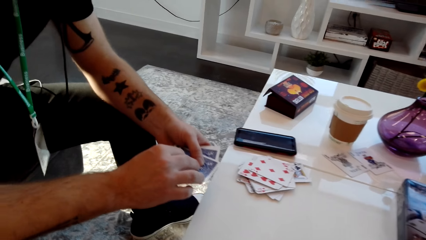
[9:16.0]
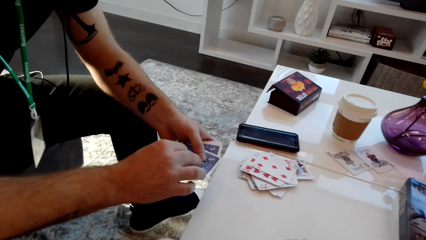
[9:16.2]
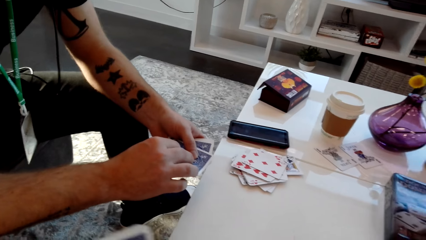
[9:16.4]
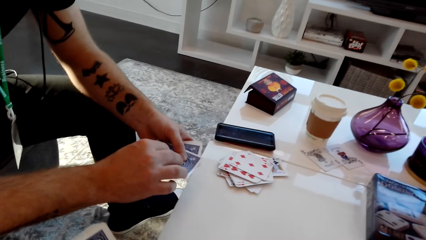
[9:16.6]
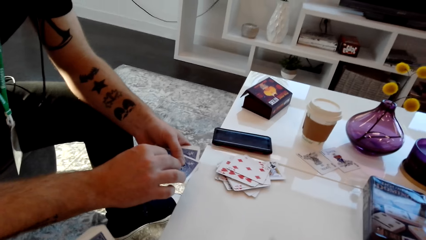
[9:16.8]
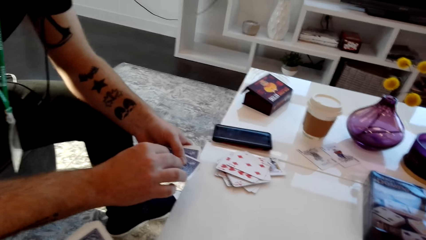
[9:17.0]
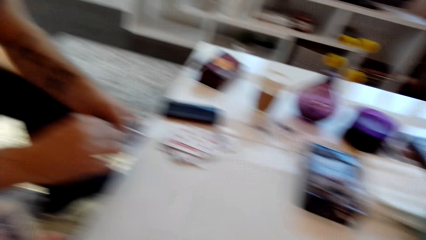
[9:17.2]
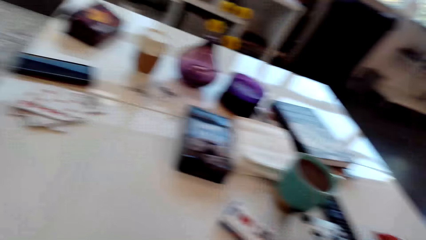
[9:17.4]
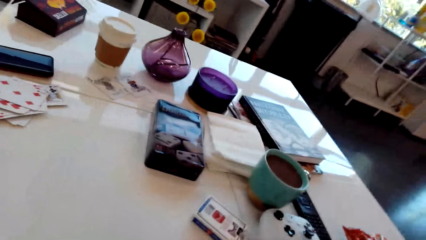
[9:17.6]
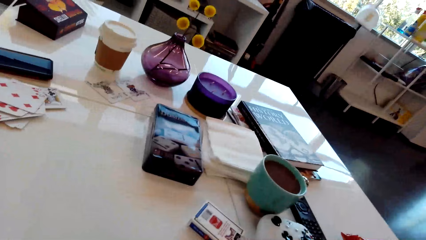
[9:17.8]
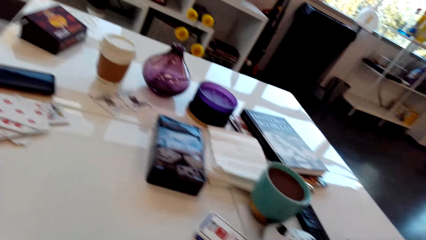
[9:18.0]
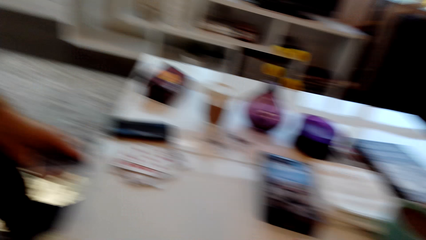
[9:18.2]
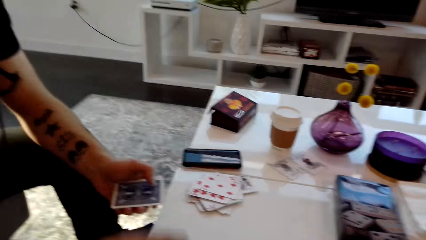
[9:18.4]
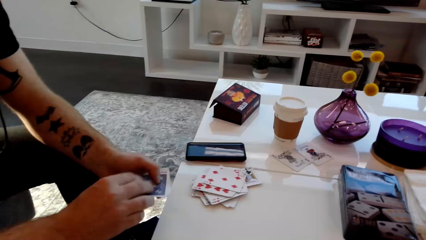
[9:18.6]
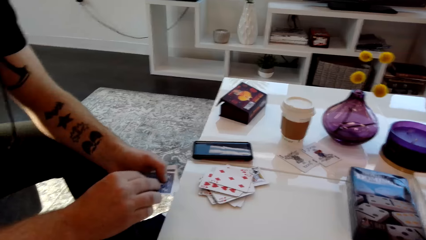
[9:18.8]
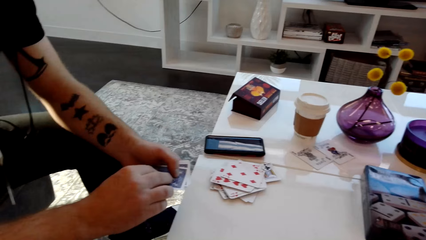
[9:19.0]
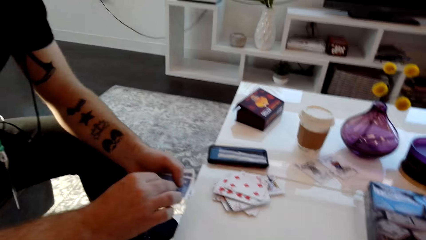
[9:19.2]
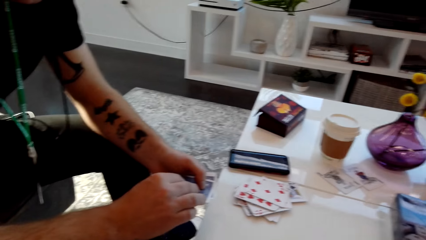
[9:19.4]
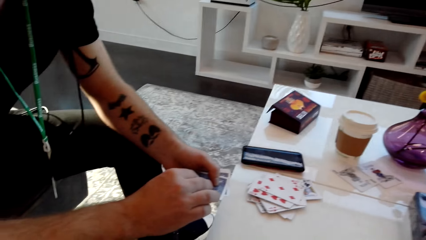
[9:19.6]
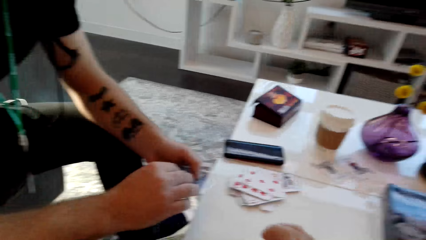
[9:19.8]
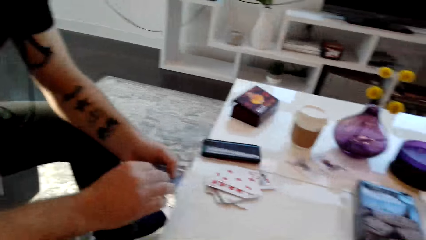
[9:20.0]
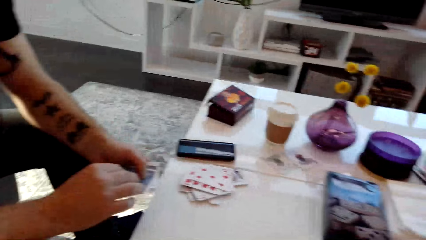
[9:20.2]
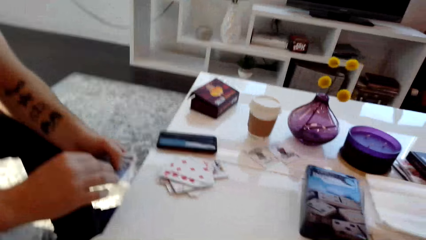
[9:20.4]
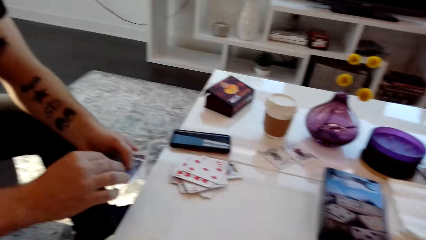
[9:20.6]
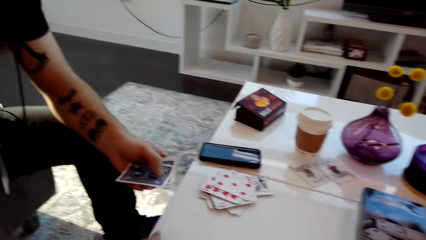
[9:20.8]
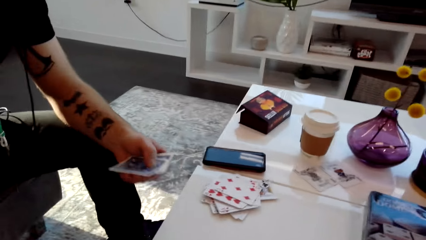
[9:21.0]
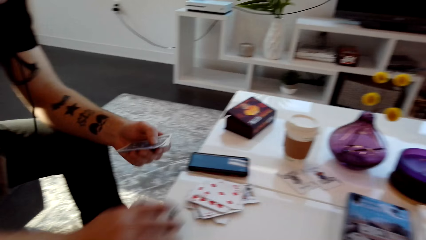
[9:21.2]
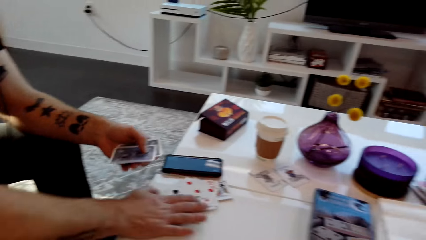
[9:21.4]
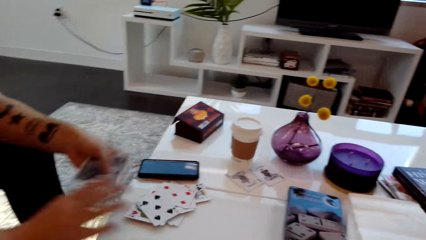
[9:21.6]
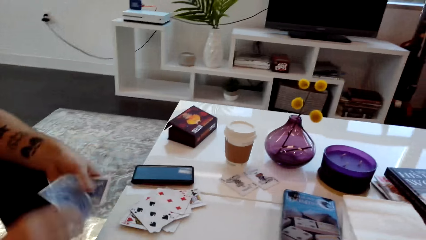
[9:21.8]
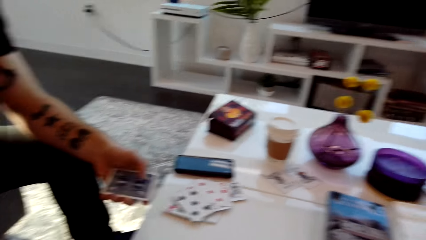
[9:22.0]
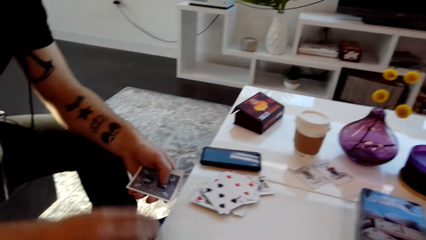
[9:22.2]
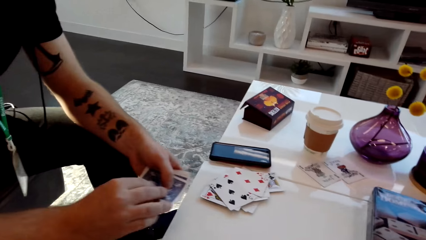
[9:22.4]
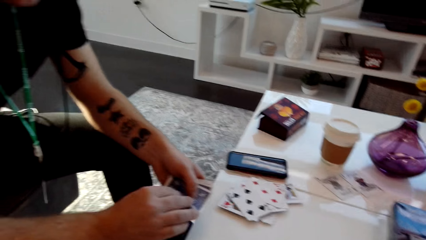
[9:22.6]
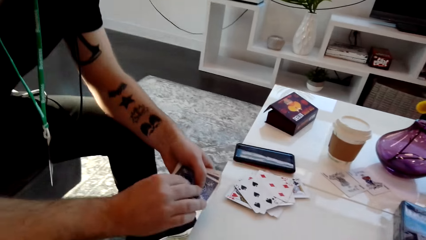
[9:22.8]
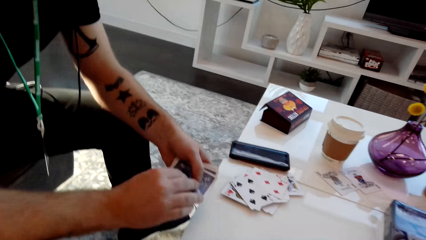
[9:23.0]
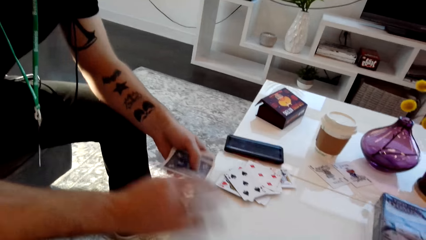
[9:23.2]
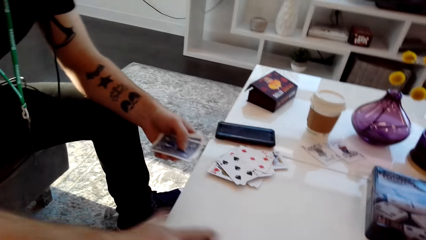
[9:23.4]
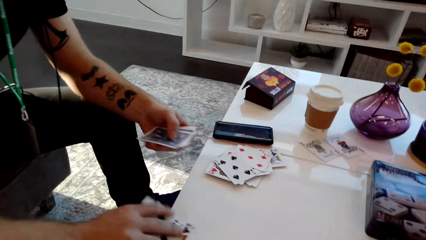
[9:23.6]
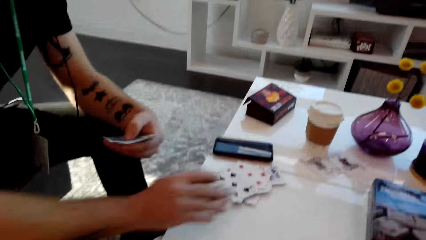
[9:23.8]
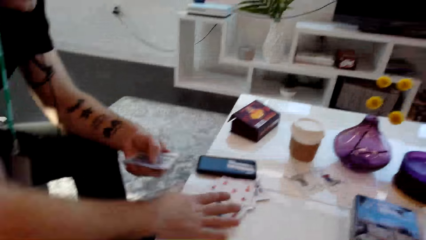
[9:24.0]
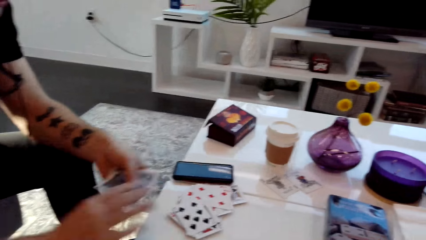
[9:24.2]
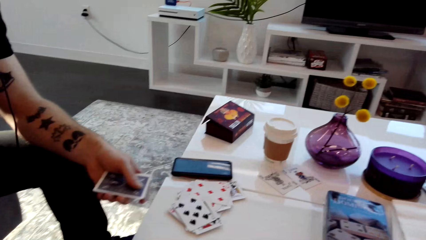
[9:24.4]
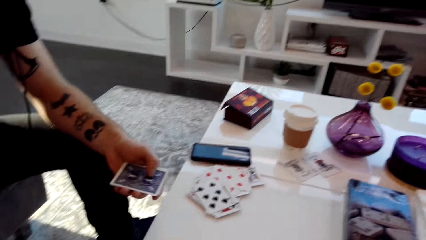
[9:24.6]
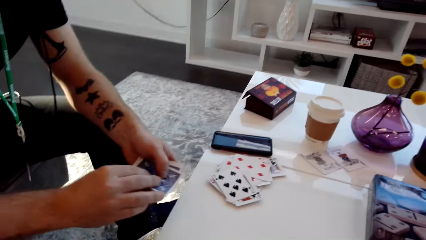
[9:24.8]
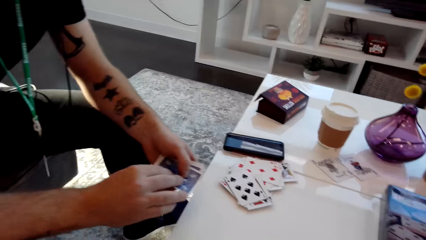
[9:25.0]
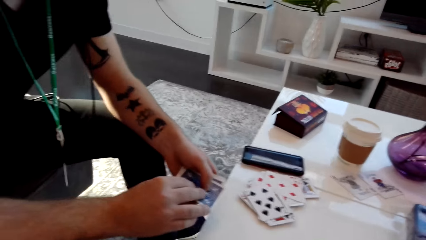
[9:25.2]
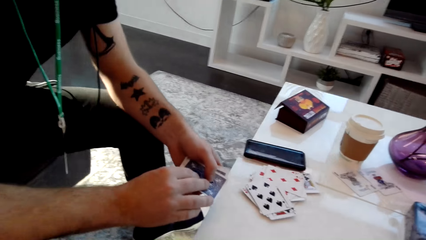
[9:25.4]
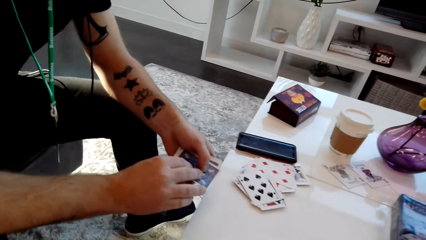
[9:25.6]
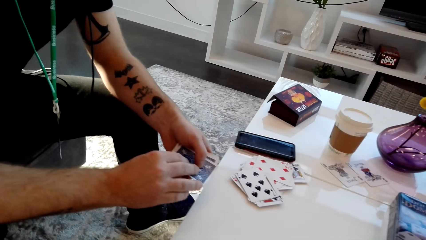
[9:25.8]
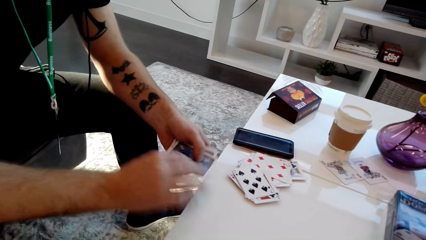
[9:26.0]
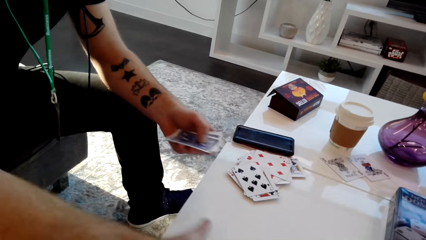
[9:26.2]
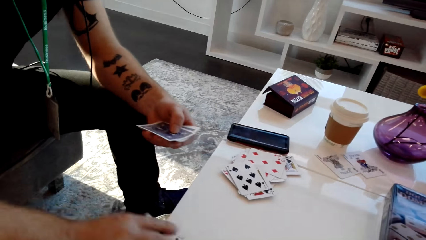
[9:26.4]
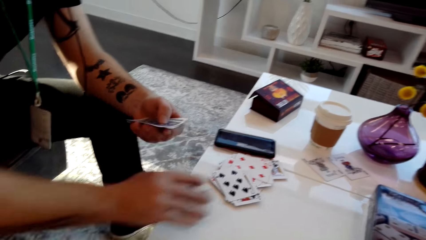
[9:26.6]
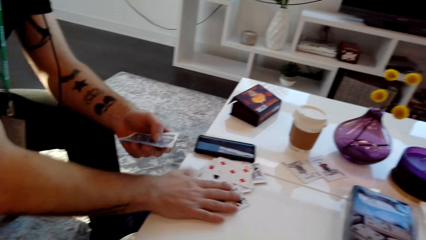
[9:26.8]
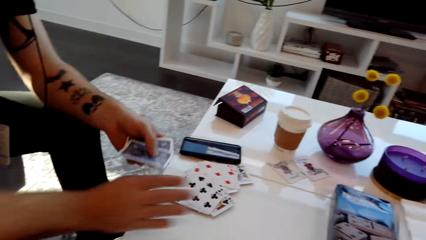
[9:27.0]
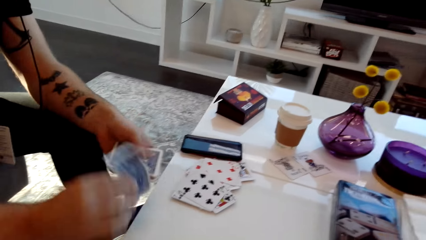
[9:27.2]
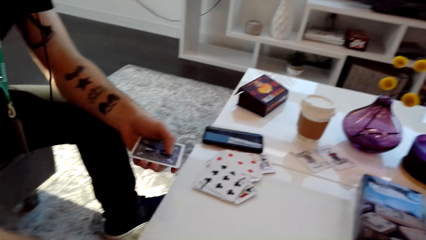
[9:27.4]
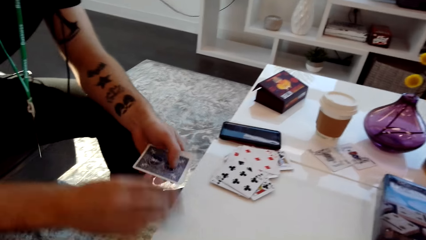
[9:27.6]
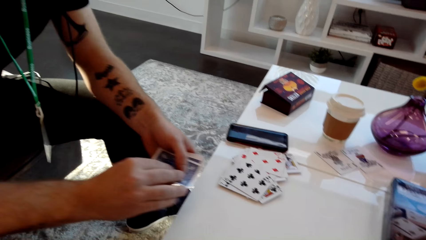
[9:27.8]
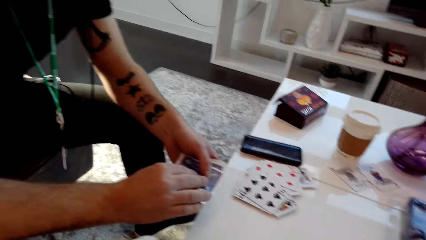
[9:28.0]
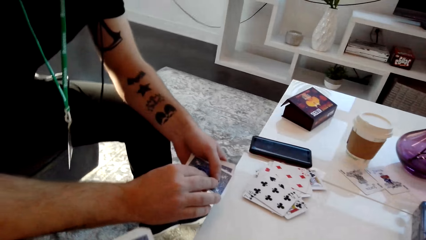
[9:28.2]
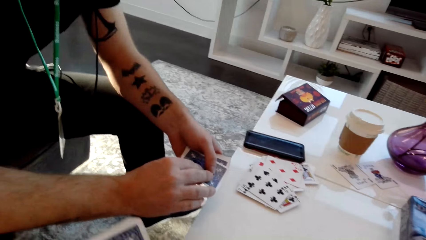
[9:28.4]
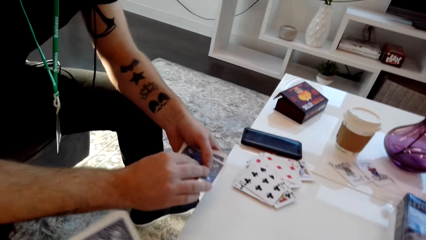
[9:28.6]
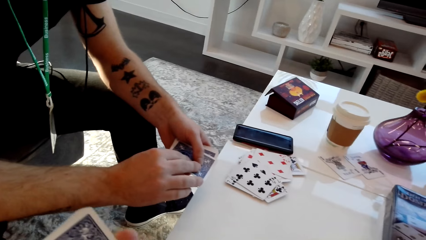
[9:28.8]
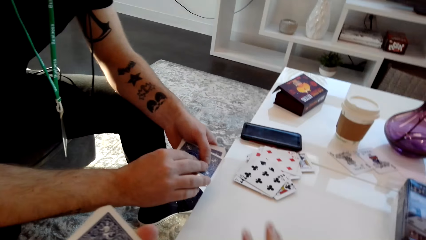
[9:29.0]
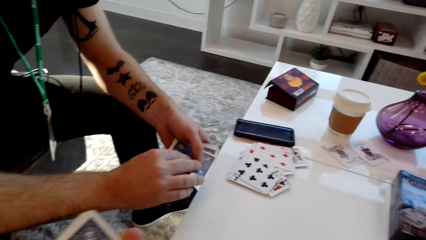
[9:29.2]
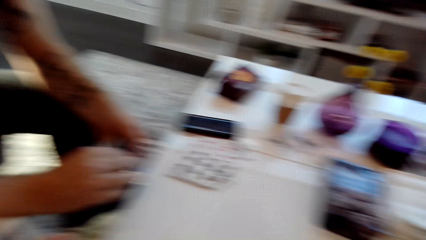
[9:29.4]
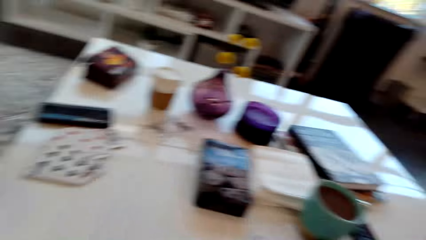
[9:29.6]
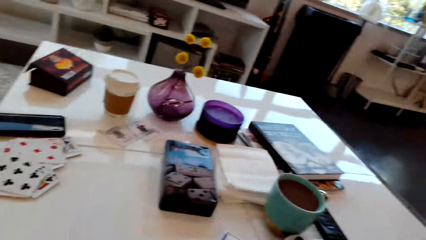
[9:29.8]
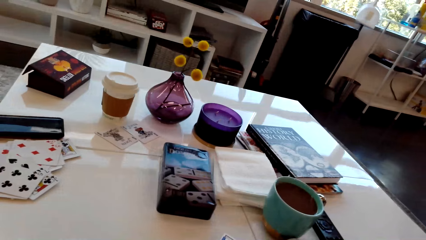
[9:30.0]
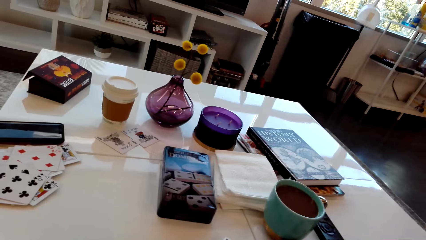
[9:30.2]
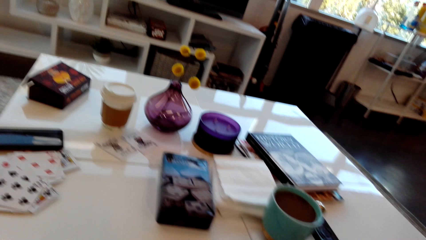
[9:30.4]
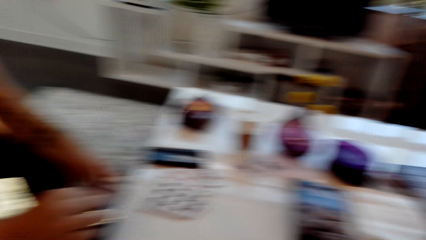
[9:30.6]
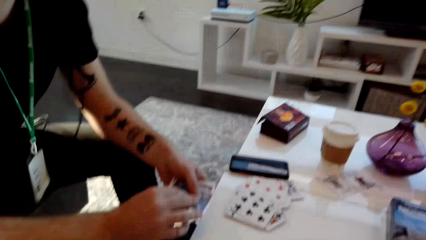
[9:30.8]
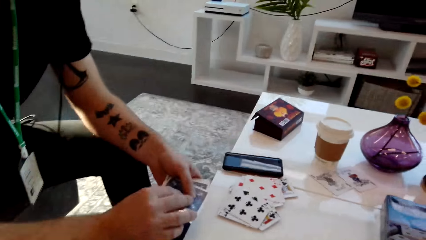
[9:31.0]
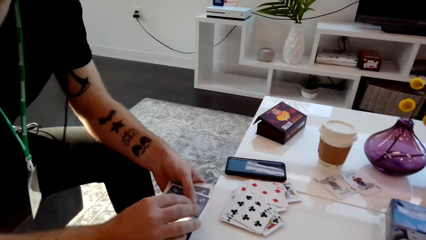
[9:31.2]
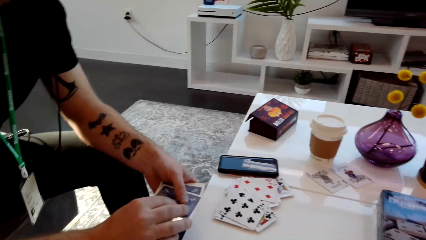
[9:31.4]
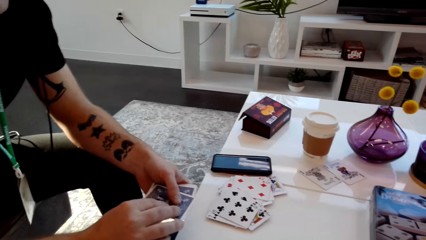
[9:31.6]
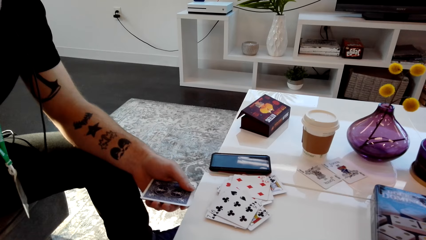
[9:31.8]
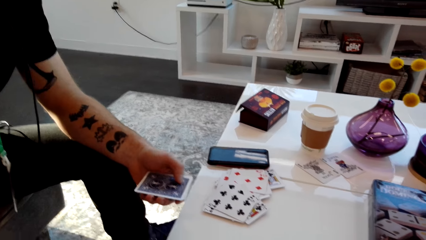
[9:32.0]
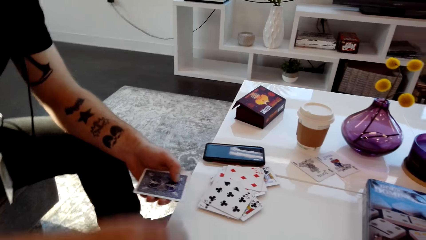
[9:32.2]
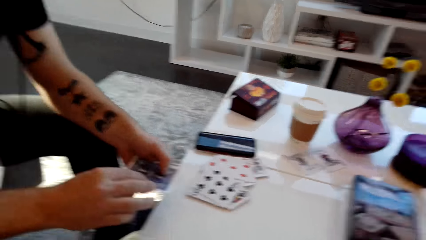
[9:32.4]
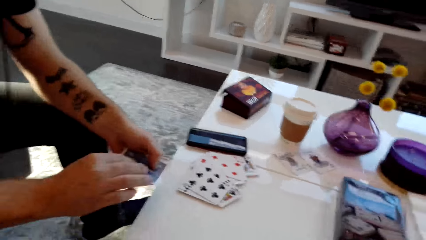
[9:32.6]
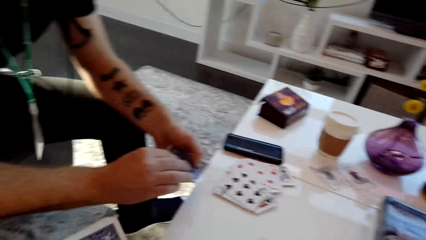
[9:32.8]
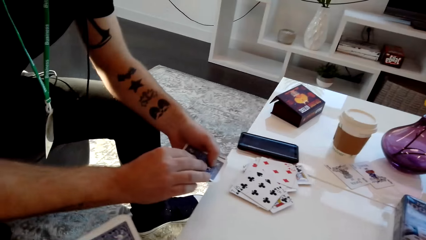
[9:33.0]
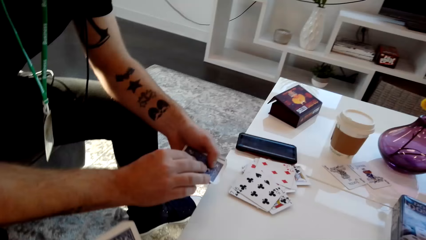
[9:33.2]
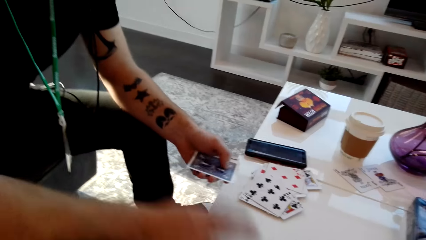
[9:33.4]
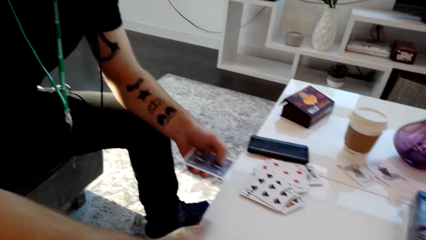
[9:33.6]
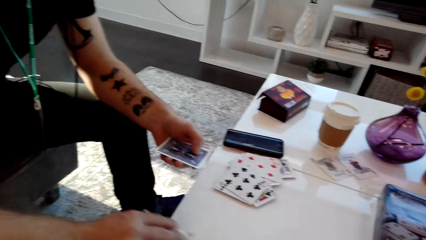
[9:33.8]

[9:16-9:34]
A man places the playing card on other cards. He puts the card on the table. He picks up the playing card. He places the playing card on other cards. He places the playing card on the table. He picks up the playing card. He places the playing card on the table. He puts the card on the table. He places the playing card on the table.
